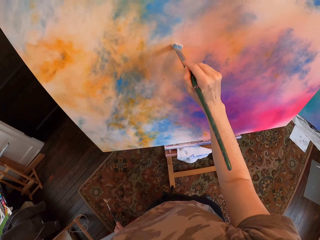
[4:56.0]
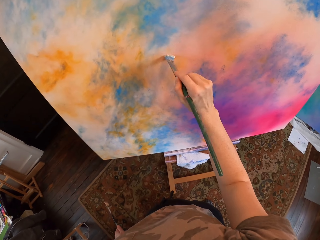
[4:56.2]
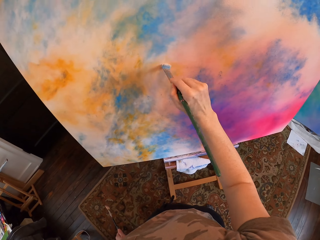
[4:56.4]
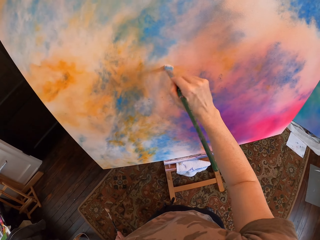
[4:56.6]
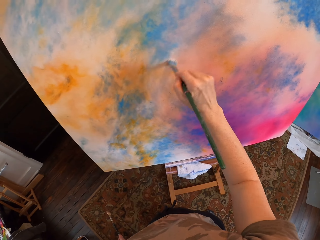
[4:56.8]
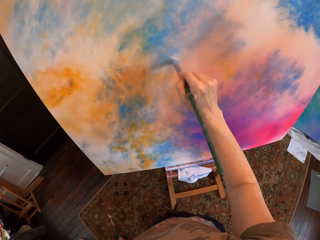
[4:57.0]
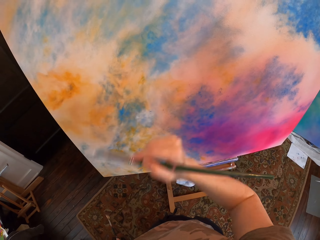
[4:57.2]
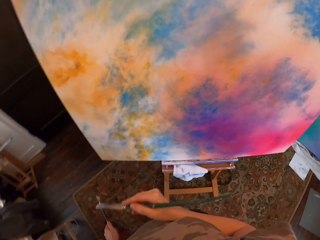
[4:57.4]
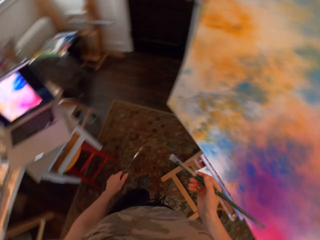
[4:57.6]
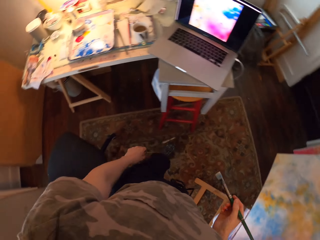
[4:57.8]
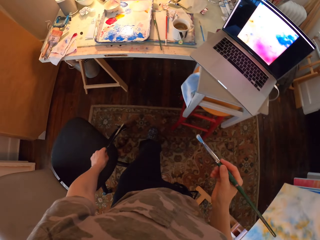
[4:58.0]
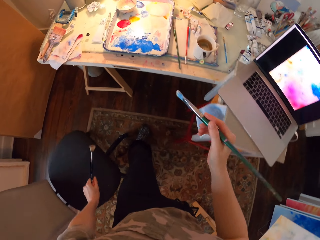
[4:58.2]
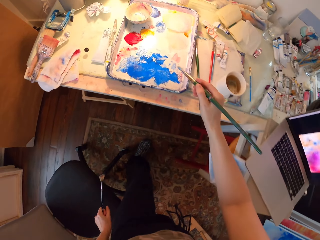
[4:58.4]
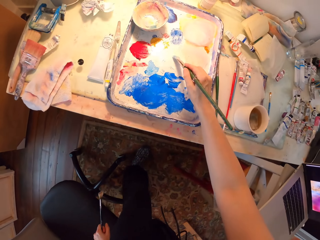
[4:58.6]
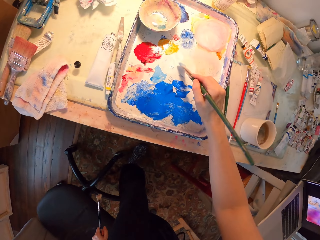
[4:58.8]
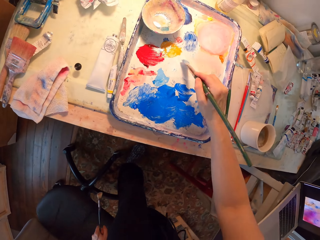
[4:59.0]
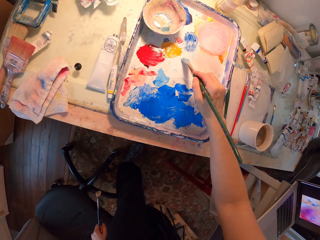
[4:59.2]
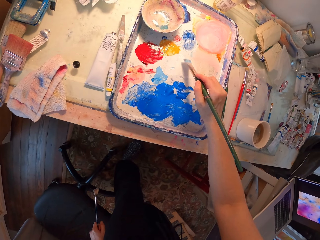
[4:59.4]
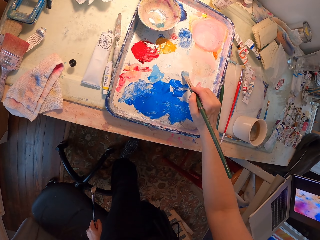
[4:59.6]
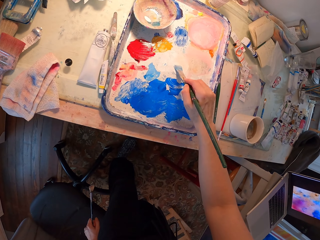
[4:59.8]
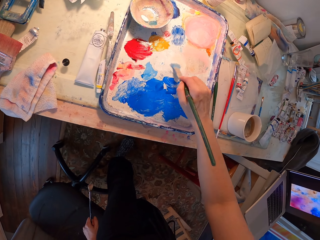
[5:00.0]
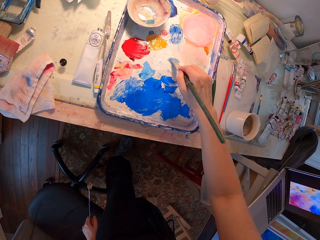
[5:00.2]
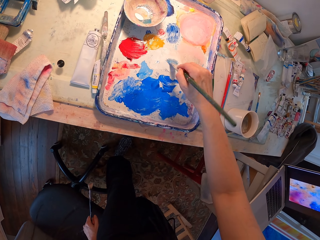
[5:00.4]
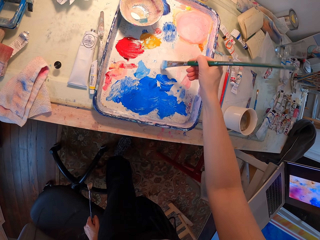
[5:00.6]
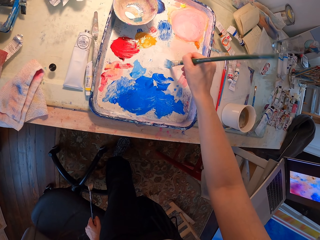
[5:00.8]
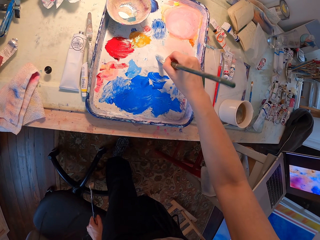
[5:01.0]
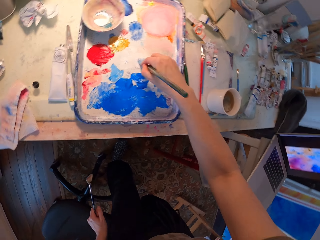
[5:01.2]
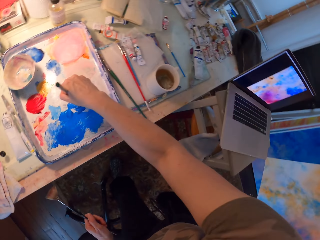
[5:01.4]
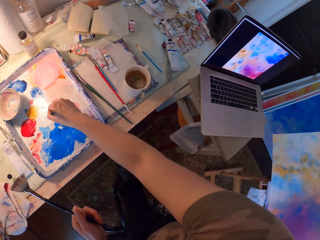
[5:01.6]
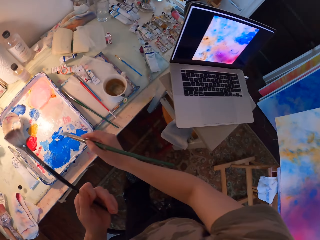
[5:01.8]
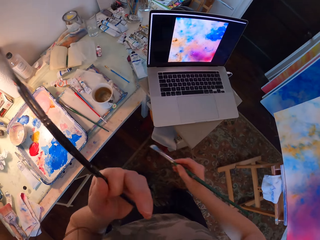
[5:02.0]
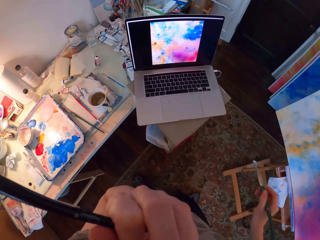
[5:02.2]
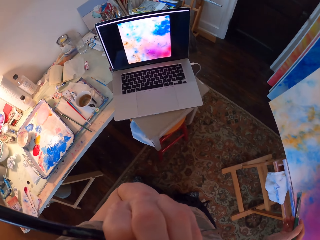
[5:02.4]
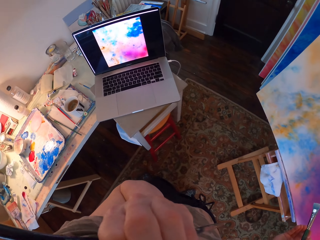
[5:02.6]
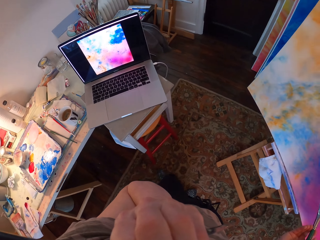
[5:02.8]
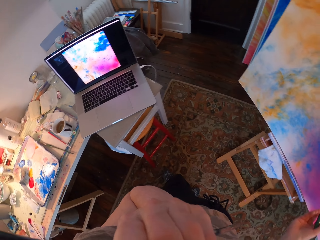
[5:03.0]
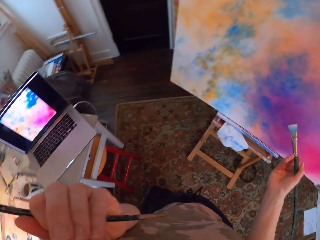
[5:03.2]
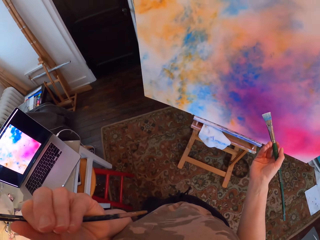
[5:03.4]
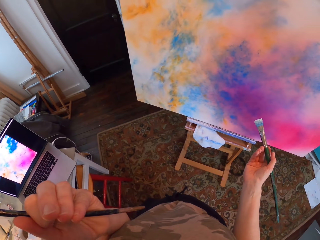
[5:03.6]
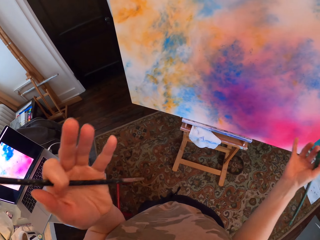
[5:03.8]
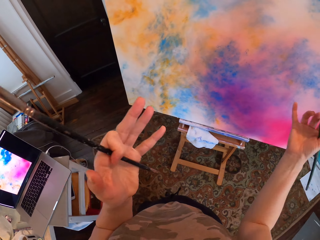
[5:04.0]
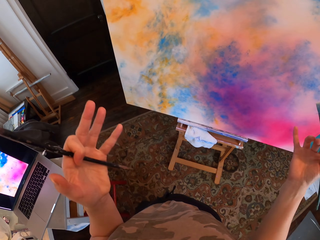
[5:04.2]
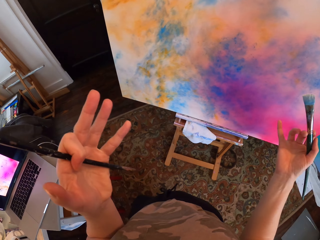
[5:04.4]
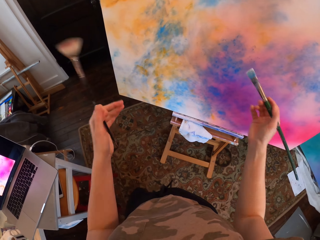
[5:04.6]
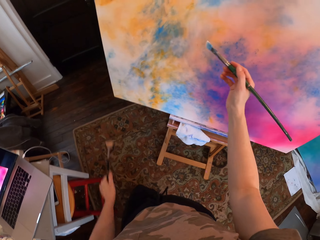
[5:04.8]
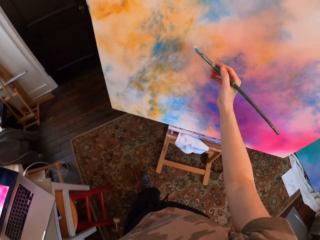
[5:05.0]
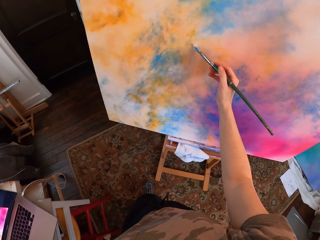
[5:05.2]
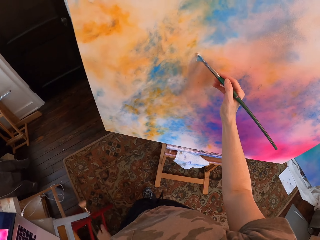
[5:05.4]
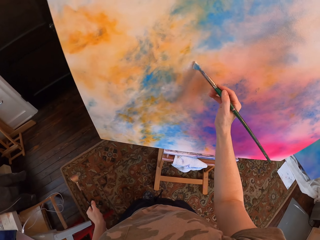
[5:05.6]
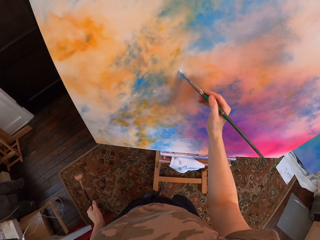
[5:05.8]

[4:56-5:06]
The camera wearer turns around. He dips the brush in the ink. He turns around and moves his hands.

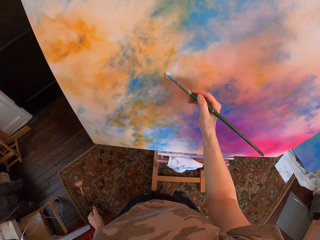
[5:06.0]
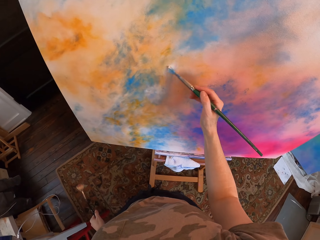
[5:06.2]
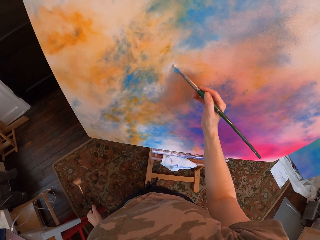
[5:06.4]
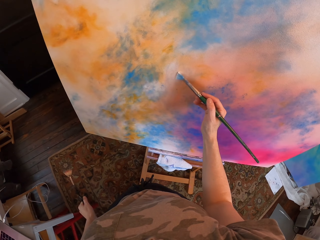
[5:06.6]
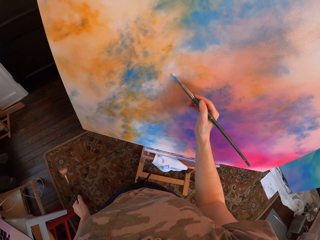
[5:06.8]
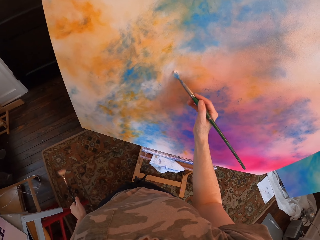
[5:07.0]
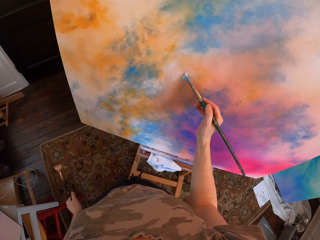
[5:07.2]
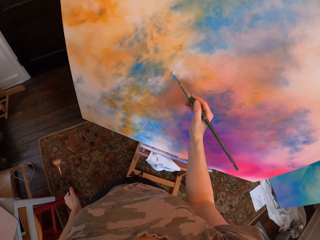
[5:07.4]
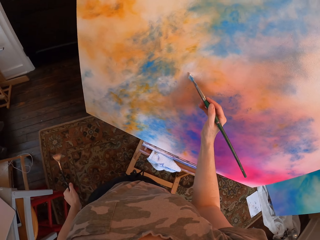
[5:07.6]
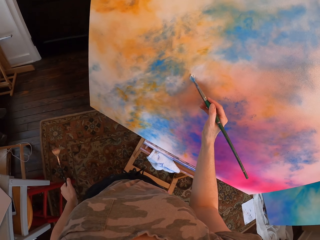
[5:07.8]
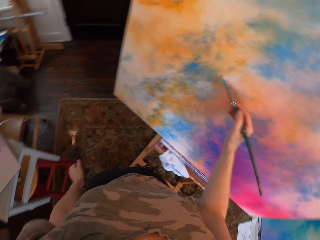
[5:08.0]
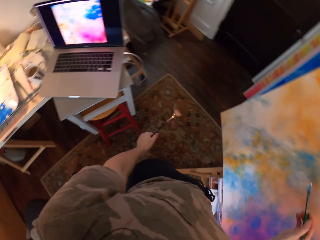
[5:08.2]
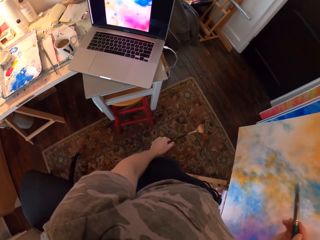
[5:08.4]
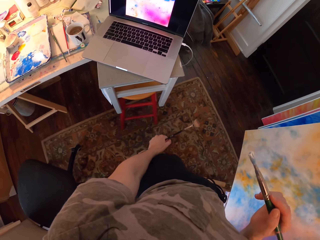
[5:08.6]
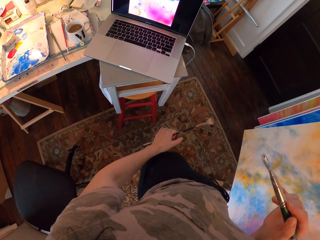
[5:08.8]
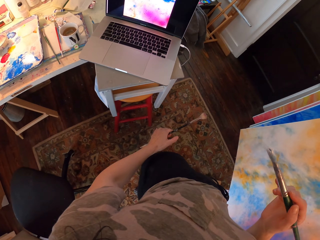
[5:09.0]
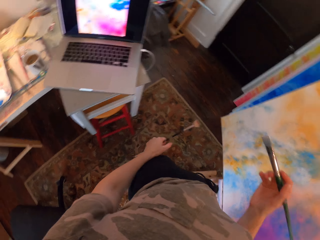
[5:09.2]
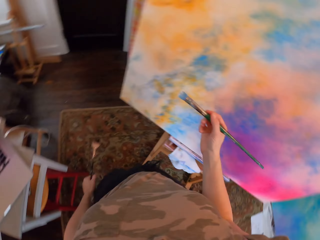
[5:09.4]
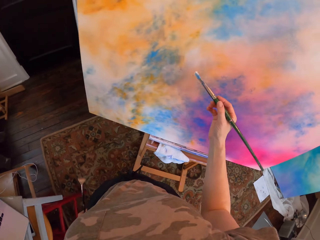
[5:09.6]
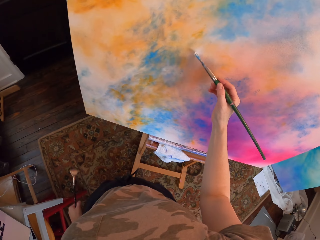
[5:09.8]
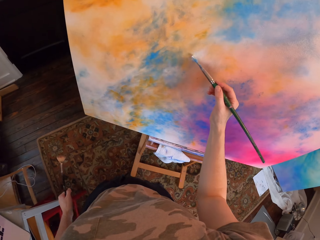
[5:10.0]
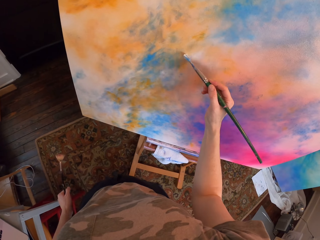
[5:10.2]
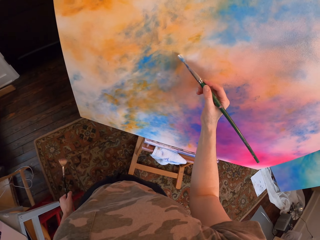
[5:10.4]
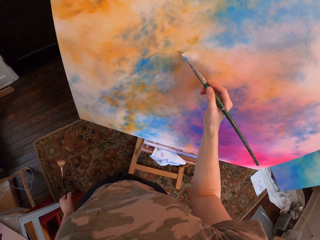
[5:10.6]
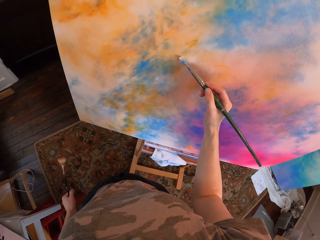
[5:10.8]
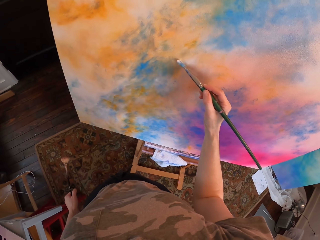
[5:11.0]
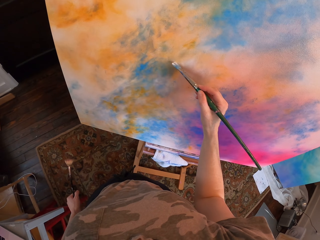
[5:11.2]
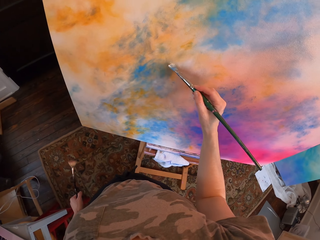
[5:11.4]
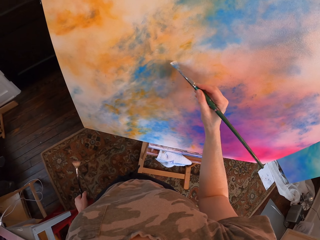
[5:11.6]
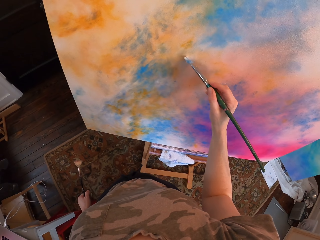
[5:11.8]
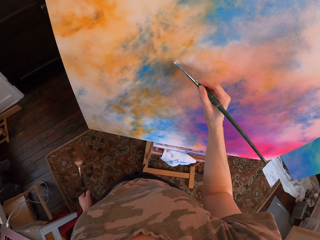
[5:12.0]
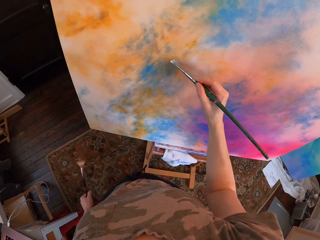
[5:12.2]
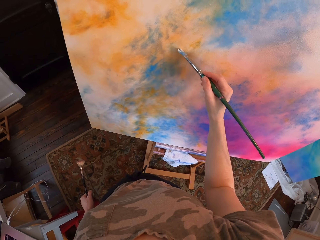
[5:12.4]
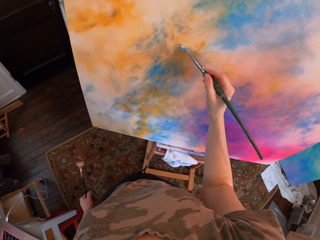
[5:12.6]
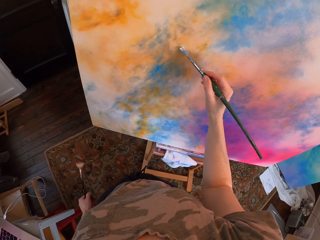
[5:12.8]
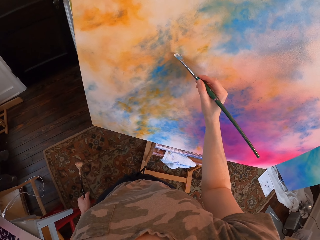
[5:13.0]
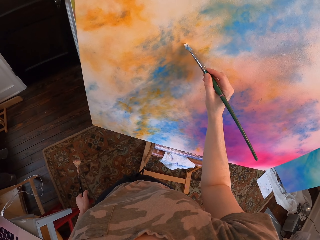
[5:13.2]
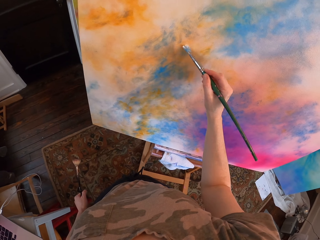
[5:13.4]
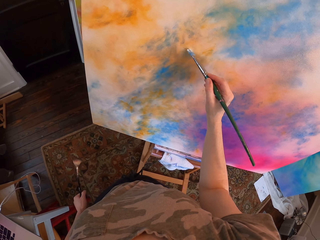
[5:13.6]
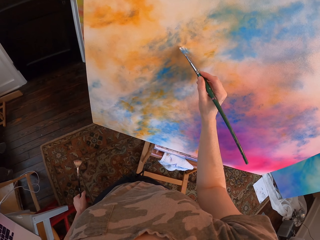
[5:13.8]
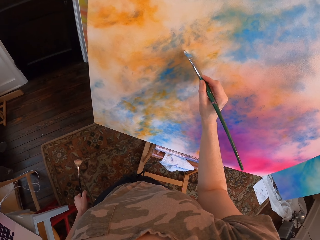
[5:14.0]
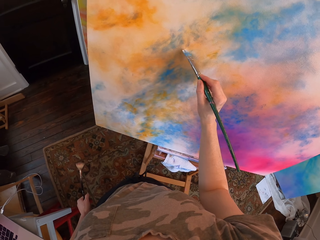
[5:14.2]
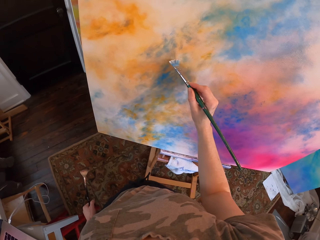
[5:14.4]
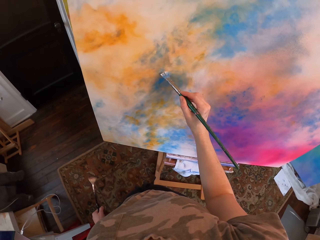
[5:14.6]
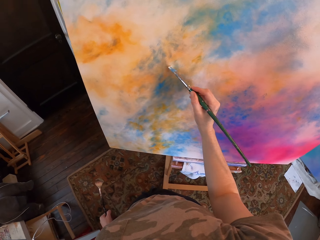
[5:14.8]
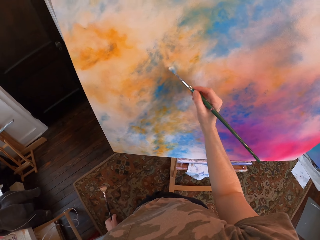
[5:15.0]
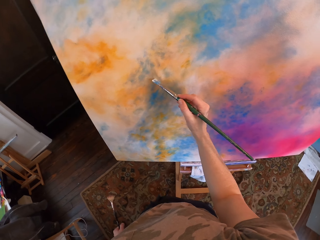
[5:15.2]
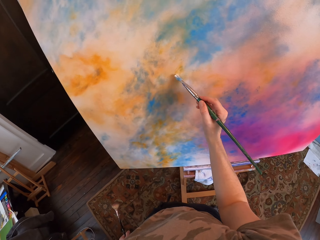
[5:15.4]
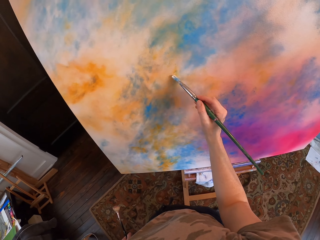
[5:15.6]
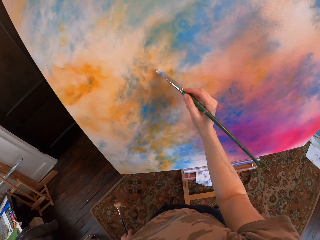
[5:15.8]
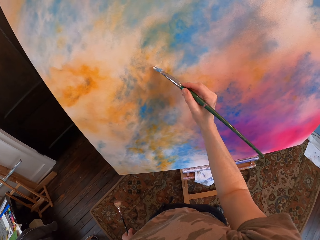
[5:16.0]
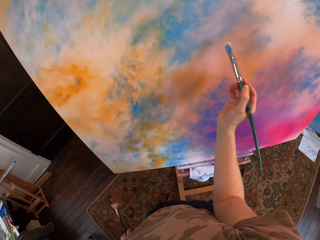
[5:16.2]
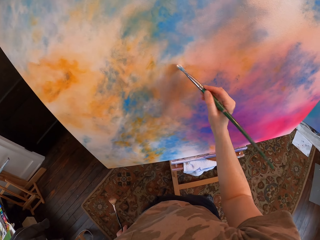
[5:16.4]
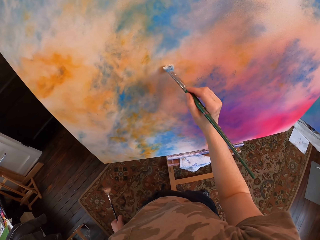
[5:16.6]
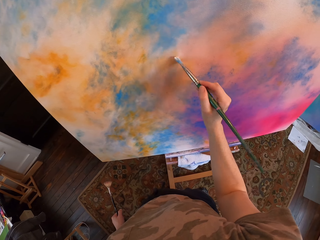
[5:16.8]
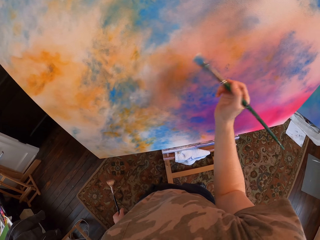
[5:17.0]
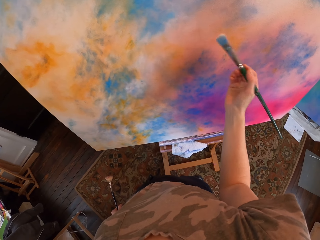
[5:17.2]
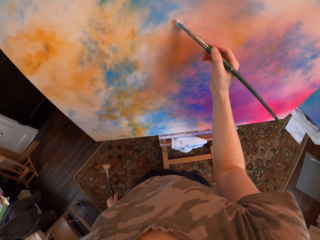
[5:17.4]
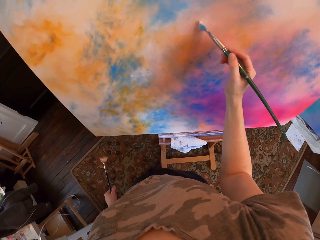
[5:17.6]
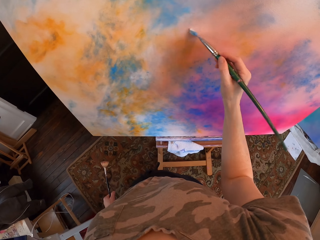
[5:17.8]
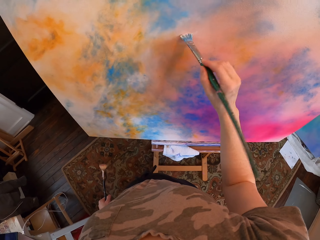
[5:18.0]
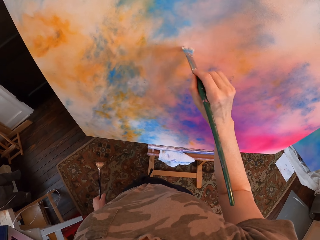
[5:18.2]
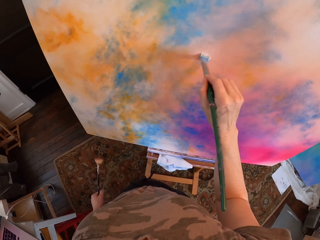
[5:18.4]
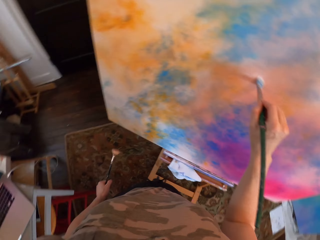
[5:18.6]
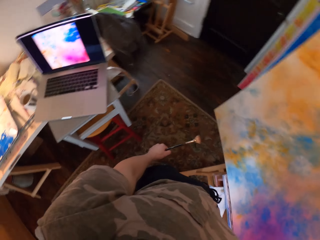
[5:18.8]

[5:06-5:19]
The camera wearer paints the canvas. They look at the laptop. They paint the canvas.
